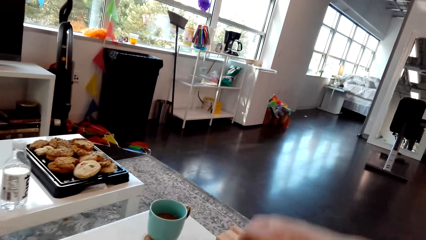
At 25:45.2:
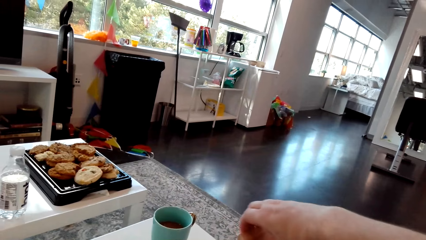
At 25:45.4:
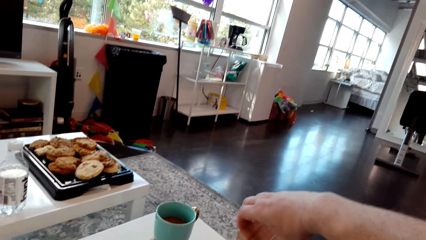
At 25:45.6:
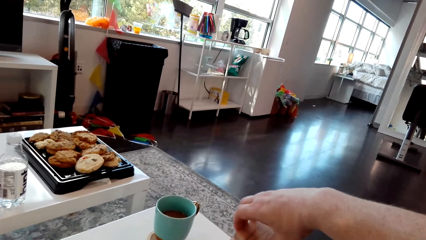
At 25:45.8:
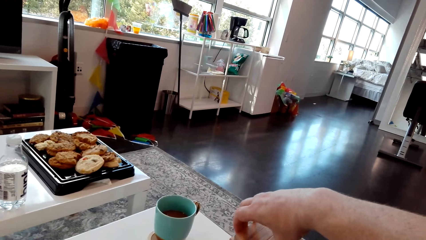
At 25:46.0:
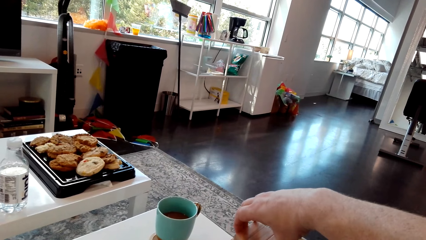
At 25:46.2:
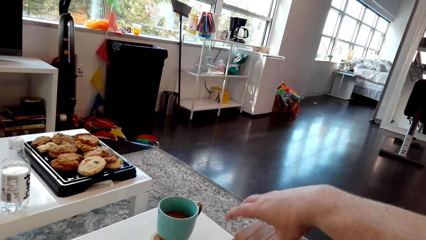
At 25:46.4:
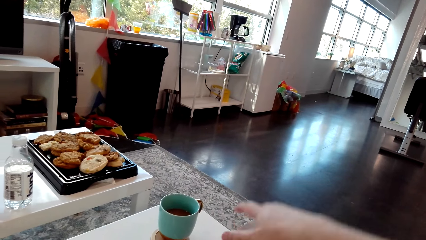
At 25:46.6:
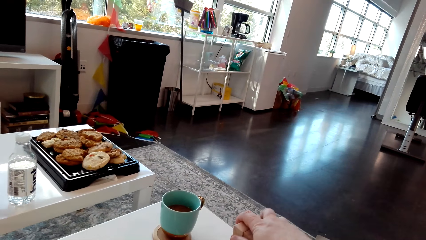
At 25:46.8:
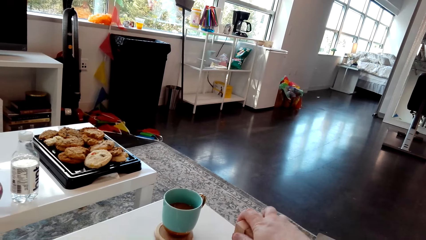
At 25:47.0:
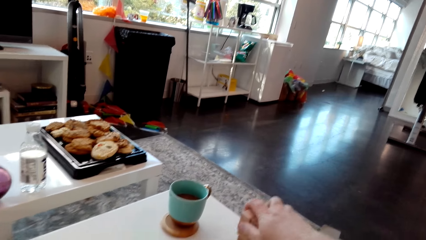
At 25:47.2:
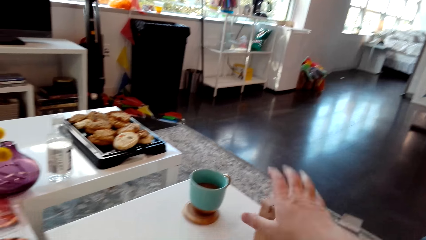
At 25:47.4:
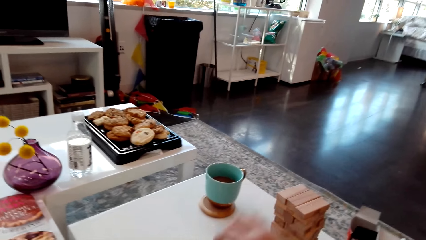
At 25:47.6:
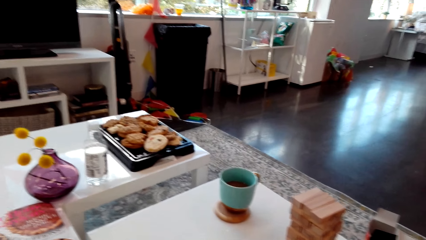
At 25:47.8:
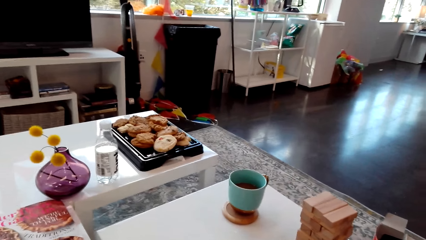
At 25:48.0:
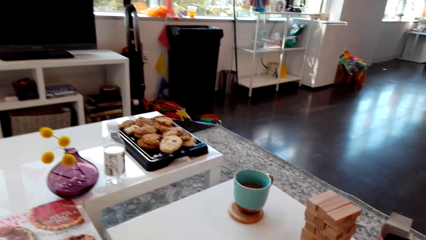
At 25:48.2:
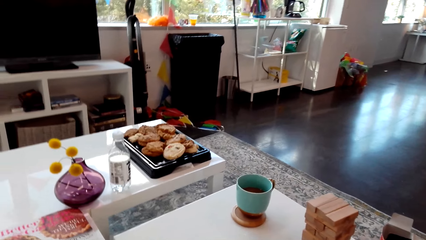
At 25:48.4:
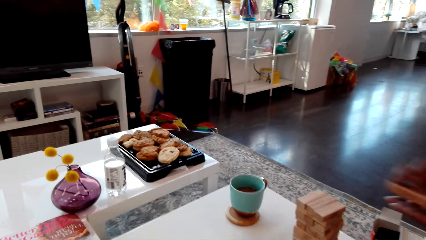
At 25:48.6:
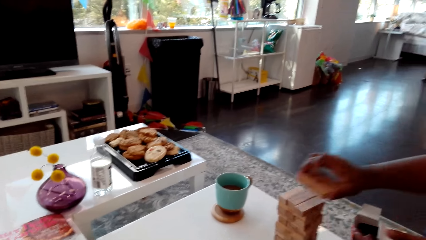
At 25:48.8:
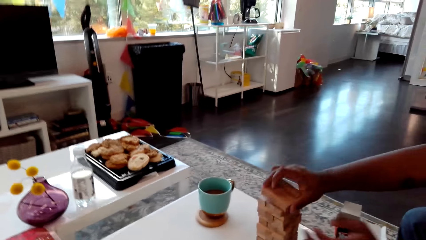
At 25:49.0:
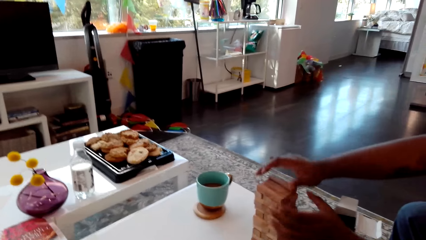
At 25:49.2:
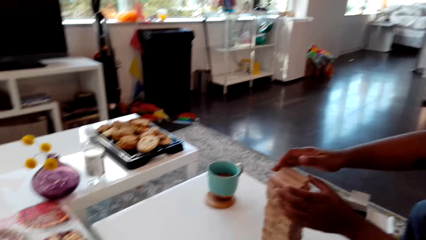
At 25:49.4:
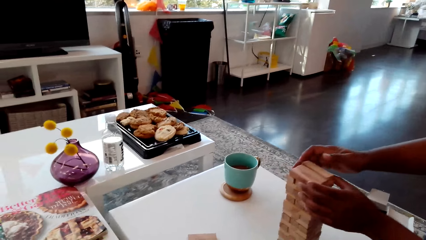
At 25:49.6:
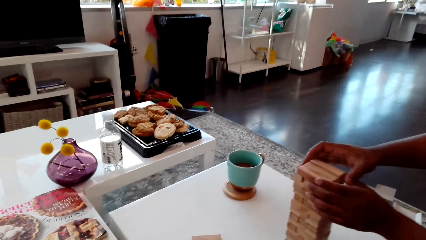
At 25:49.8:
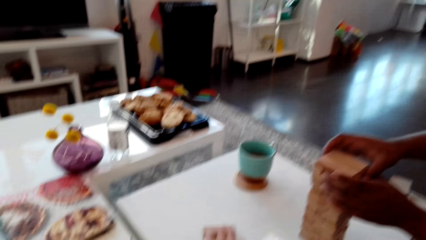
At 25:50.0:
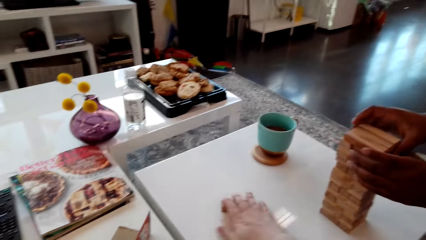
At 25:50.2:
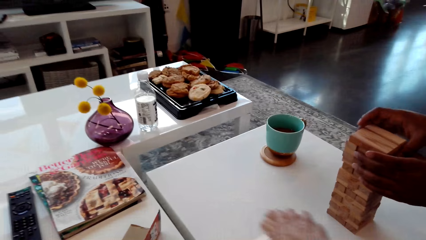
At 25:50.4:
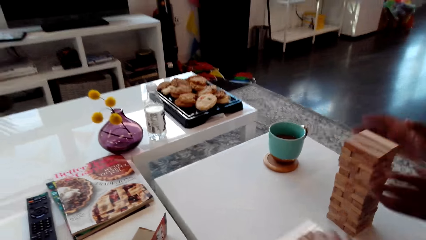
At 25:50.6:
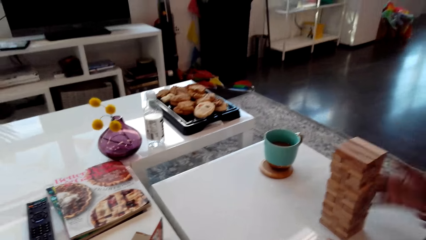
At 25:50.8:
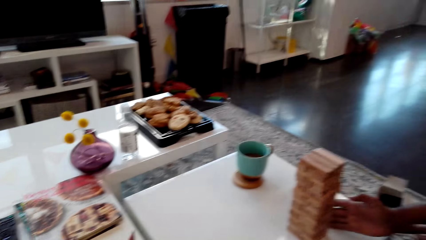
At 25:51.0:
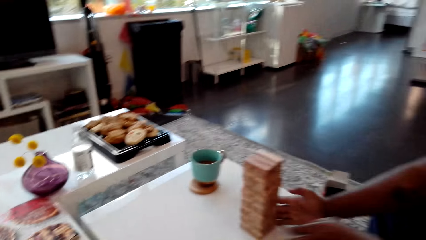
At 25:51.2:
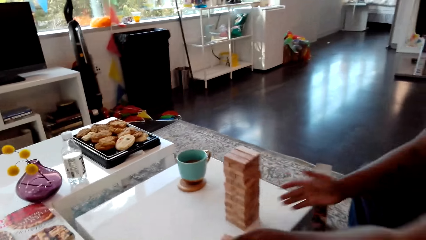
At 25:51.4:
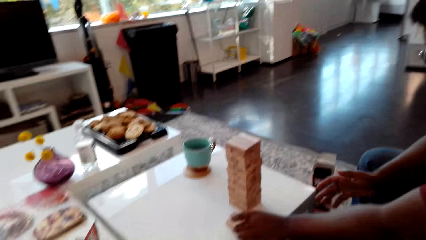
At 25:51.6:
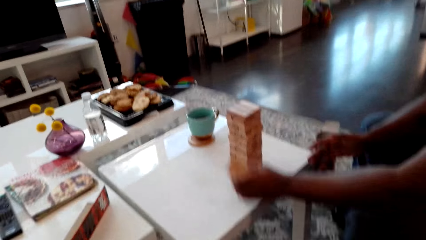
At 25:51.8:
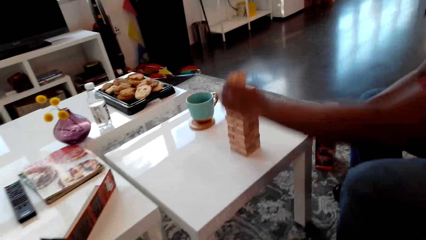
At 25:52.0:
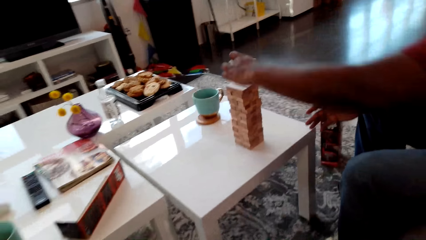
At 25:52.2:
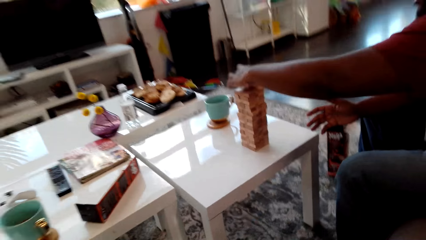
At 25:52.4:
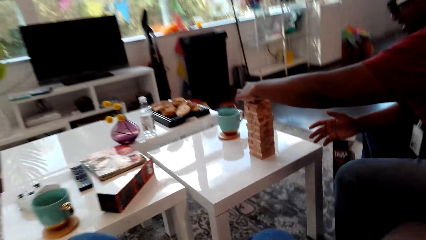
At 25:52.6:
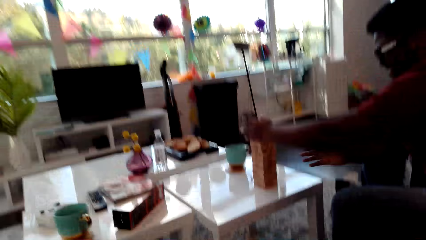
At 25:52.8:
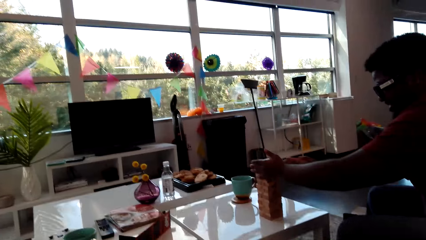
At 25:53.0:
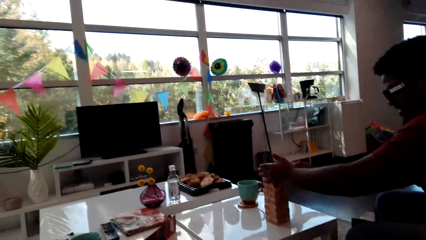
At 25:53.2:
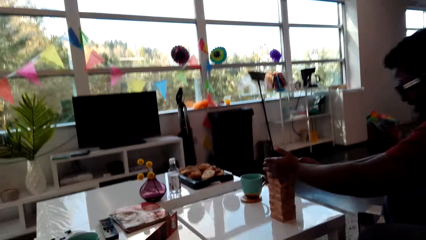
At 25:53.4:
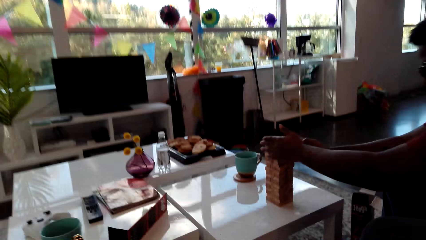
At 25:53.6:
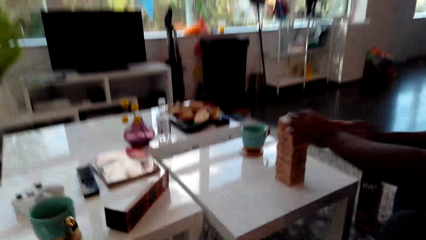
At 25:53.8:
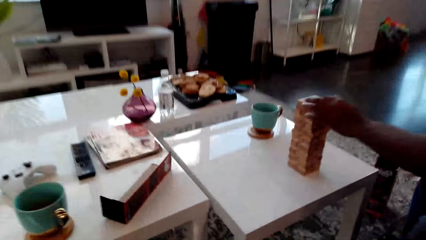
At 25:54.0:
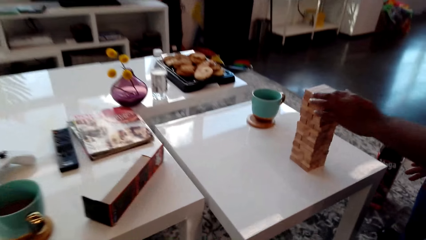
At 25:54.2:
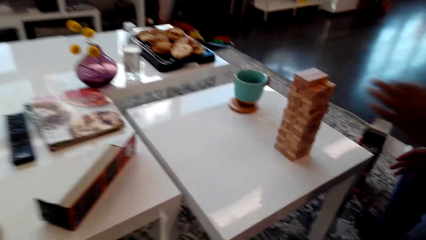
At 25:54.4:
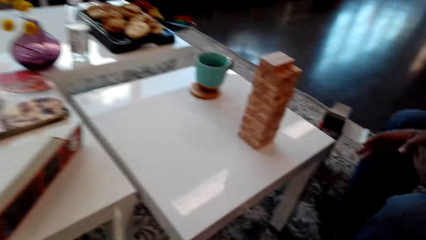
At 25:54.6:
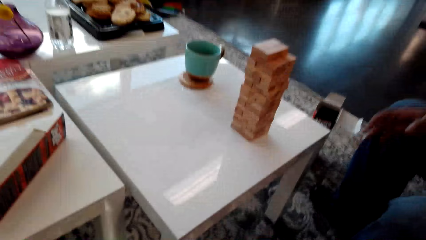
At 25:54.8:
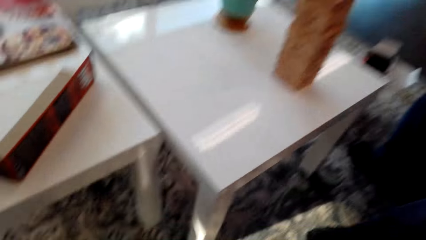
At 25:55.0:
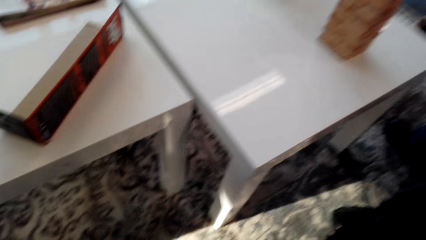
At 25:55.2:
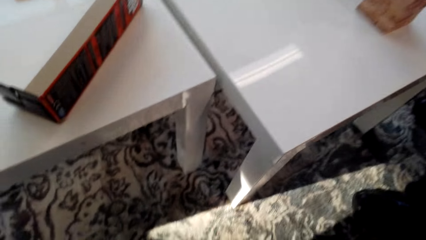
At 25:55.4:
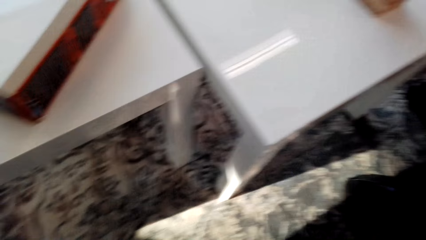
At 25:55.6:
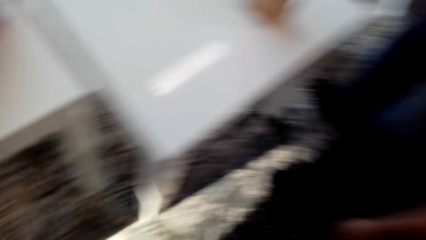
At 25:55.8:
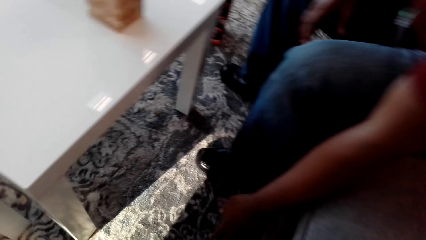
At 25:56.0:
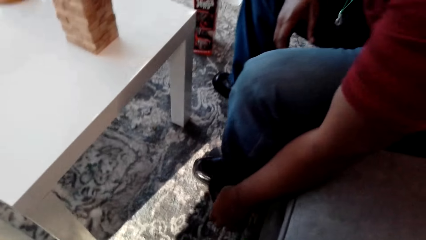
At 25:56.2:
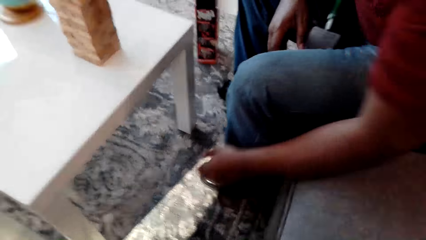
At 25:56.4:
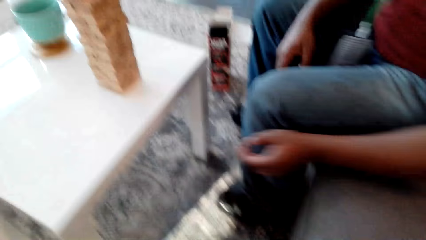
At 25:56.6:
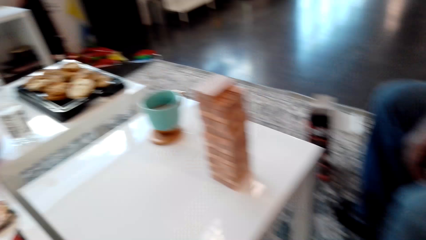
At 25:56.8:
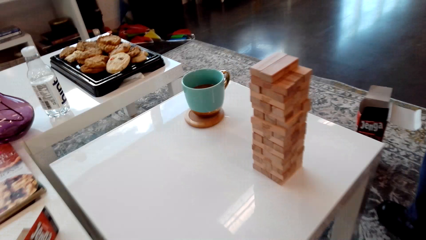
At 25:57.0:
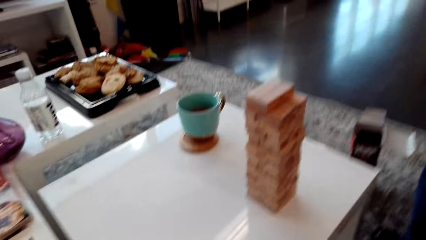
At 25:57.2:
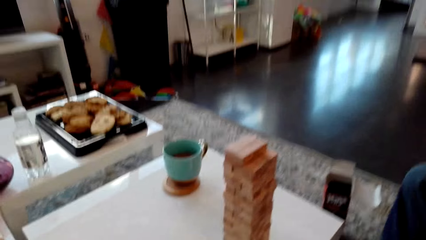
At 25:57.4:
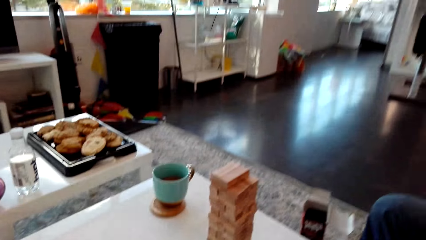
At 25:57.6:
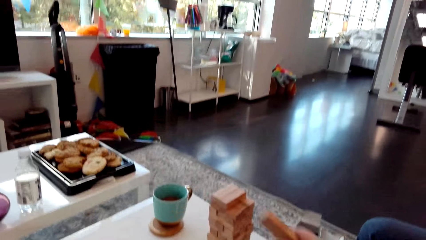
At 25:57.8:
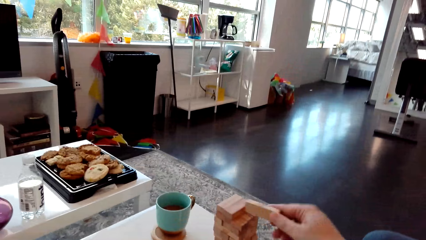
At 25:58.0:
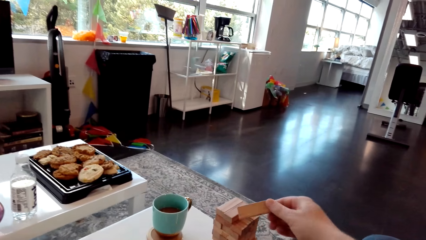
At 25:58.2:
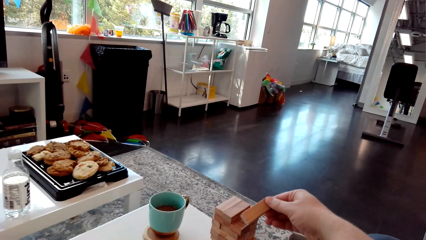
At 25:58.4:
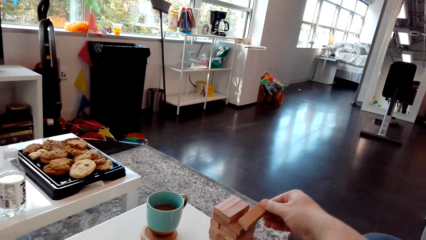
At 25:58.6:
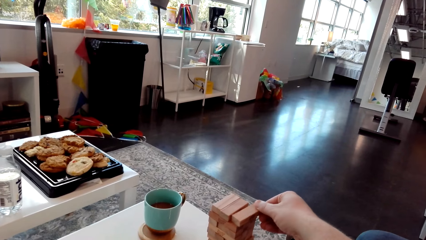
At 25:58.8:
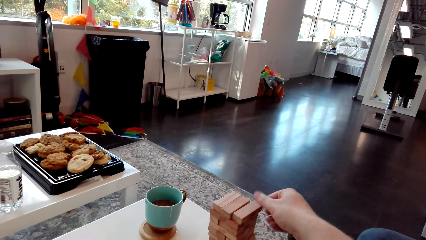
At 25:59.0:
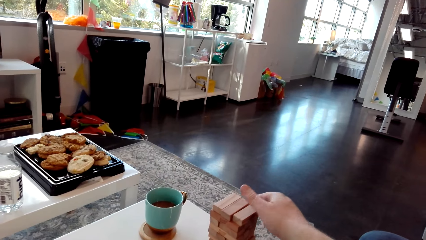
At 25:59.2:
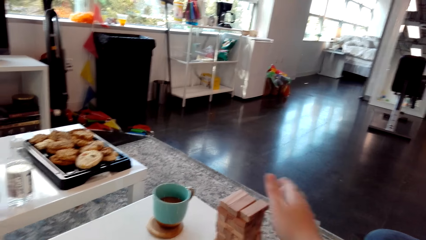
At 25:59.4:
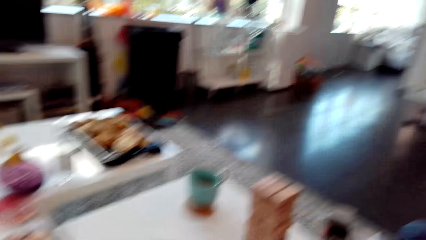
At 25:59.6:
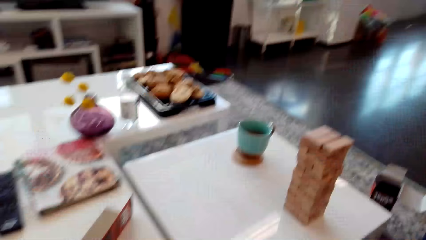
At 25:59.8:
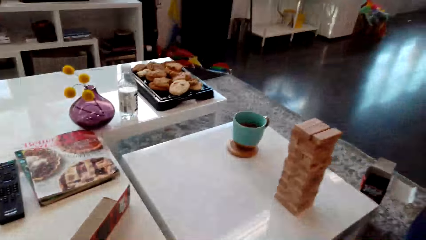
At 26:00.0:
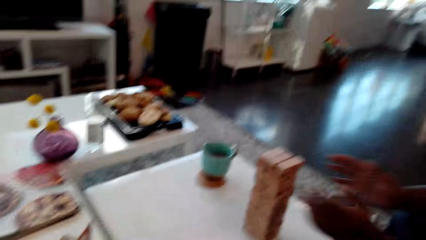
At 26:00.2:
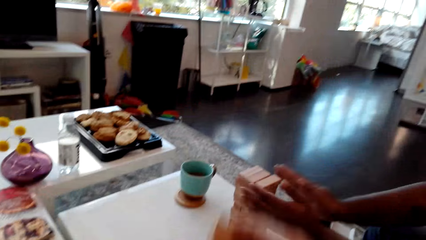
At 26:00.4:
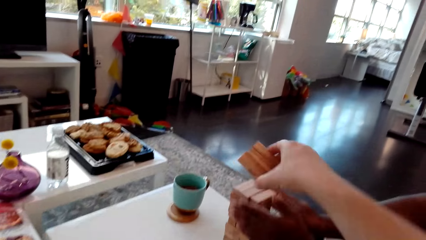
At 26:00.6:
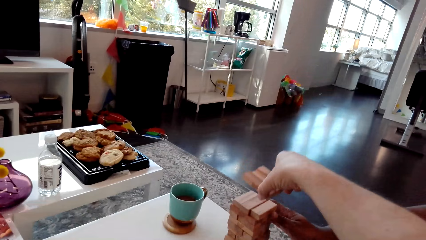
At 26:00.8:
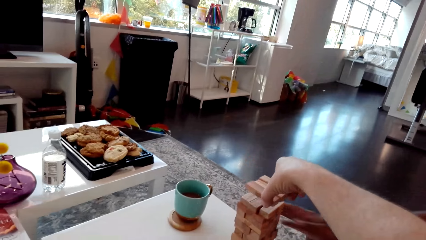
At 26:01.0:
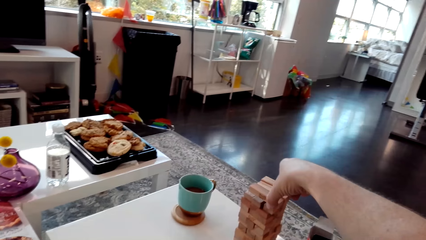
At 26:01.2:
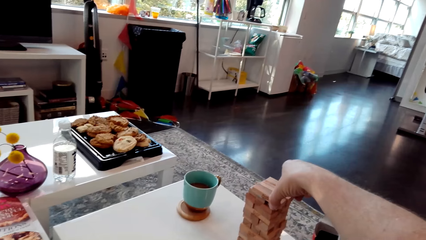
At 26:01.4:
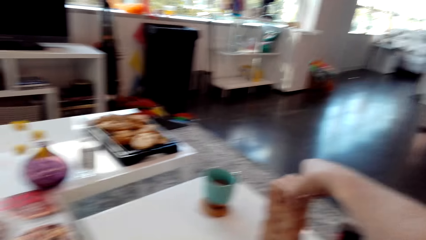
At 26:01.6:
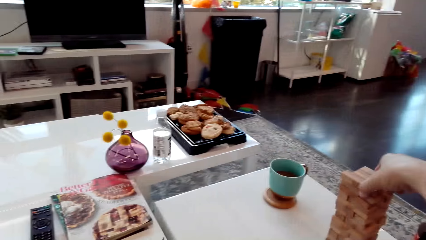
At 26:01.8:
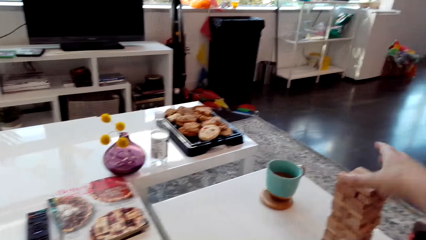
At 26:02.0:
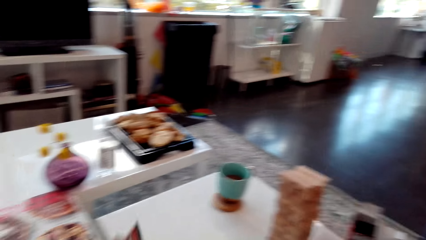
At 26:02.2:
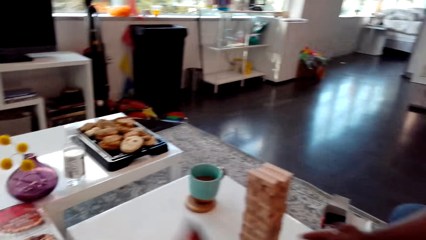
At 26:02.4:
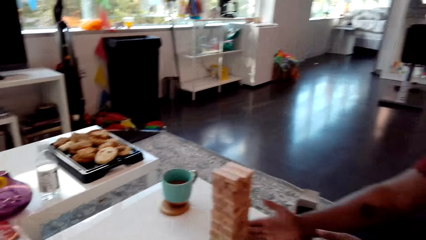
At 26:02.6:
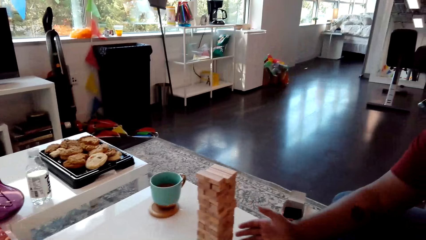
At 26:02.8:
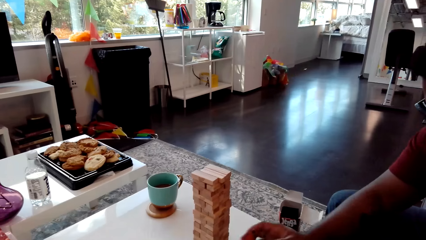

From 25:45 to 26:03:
The camera wearer puts the giant tumbling block on the tower. A man puts the giant tumbling block on the tower. The camera wearer puts the giant tumbling block on the tower.
